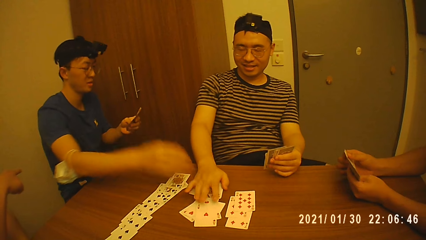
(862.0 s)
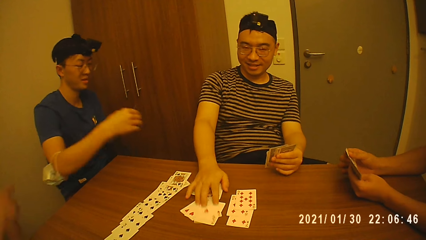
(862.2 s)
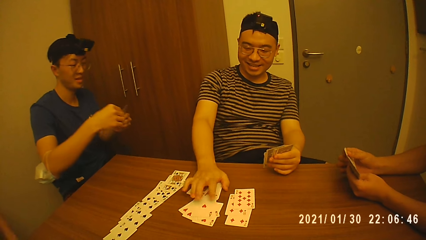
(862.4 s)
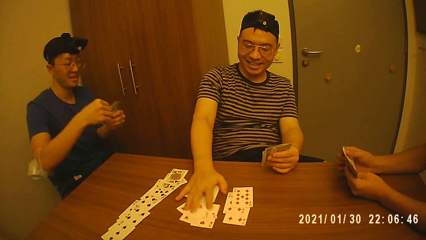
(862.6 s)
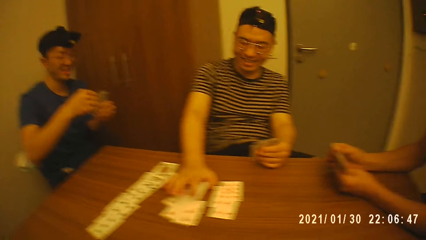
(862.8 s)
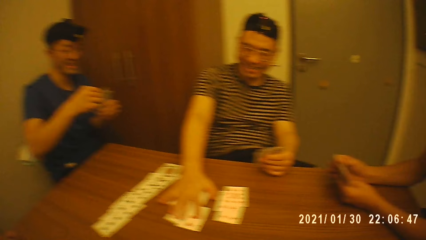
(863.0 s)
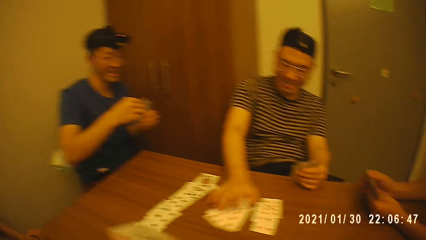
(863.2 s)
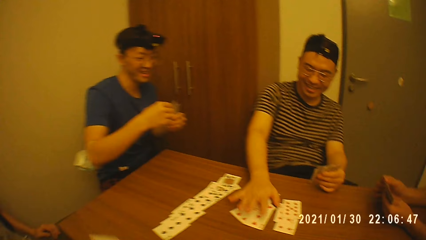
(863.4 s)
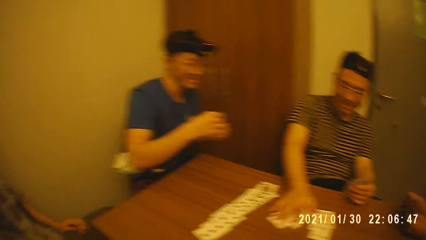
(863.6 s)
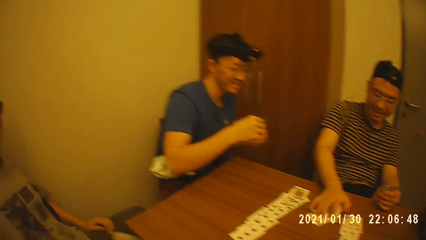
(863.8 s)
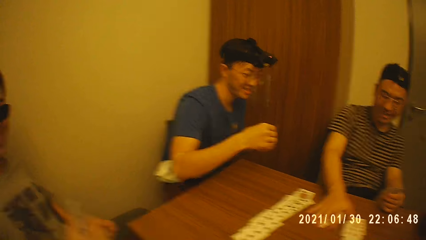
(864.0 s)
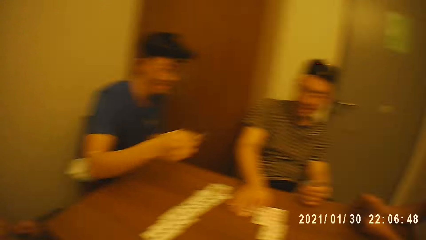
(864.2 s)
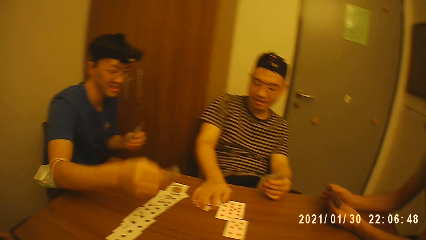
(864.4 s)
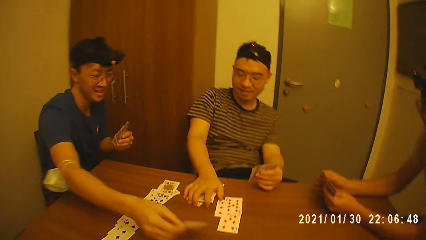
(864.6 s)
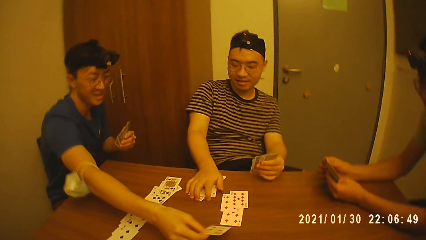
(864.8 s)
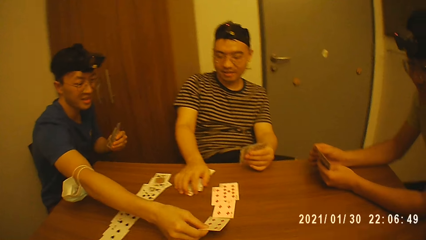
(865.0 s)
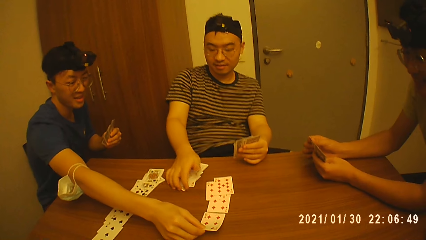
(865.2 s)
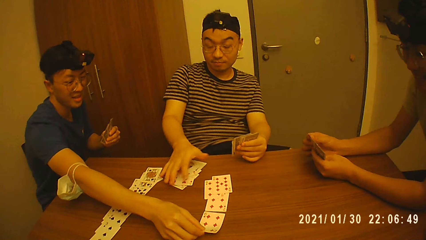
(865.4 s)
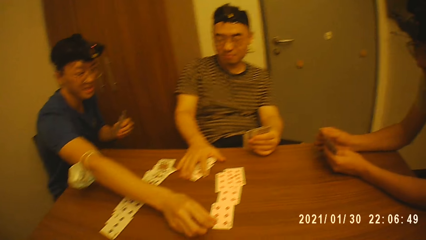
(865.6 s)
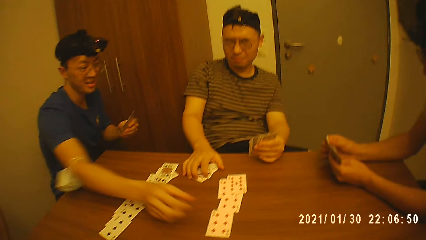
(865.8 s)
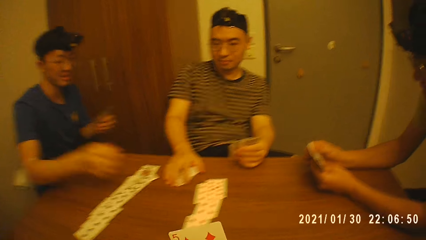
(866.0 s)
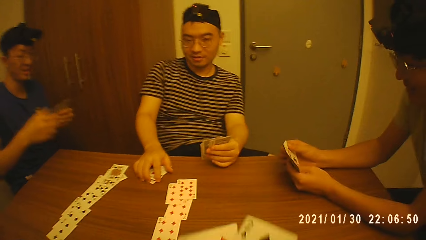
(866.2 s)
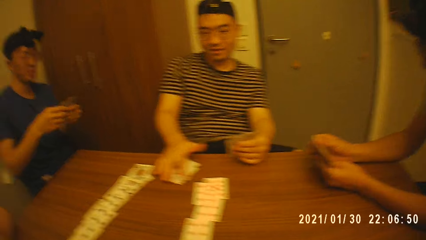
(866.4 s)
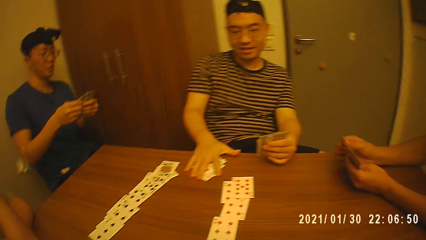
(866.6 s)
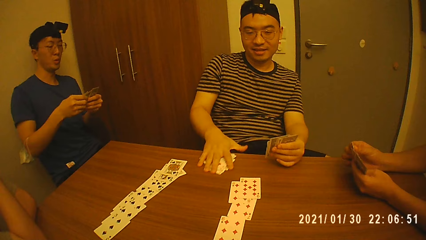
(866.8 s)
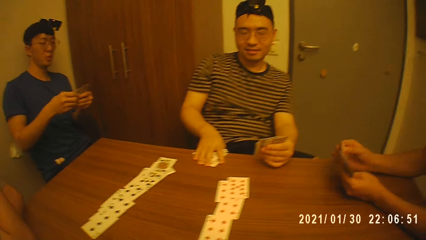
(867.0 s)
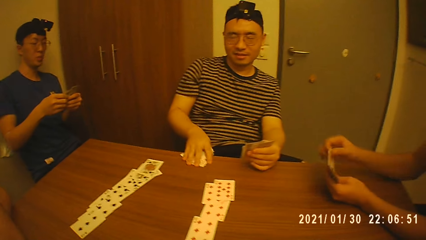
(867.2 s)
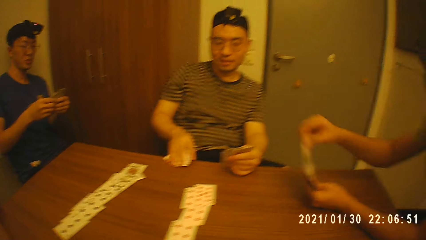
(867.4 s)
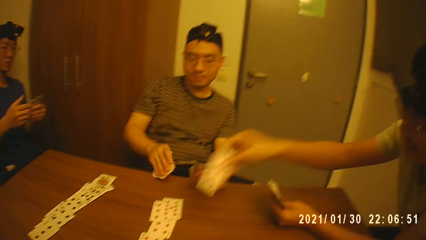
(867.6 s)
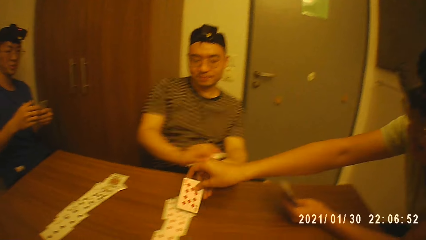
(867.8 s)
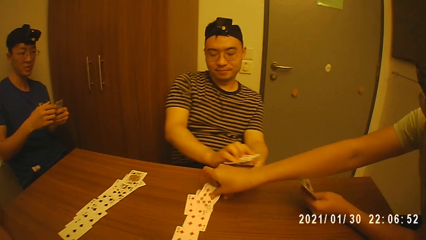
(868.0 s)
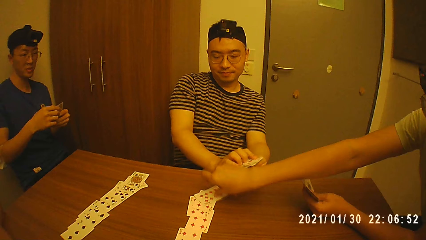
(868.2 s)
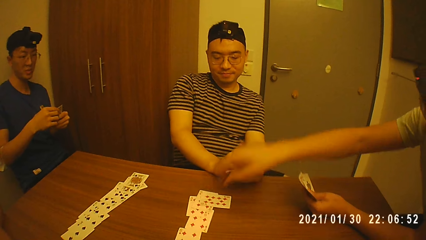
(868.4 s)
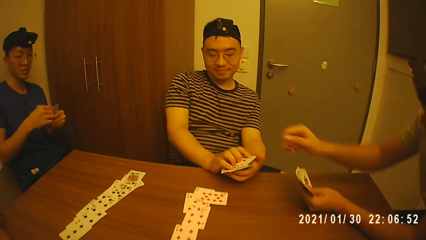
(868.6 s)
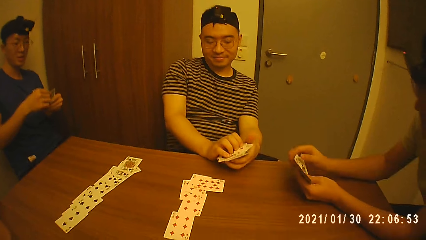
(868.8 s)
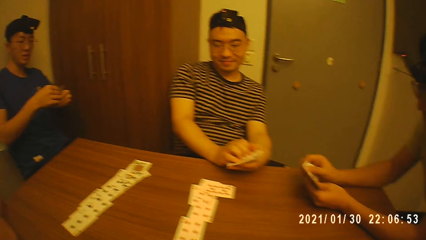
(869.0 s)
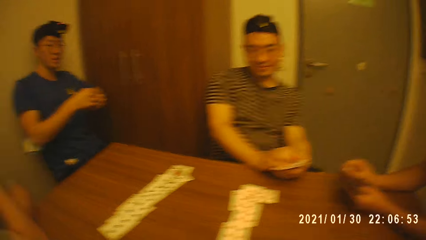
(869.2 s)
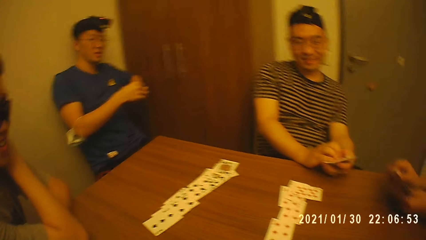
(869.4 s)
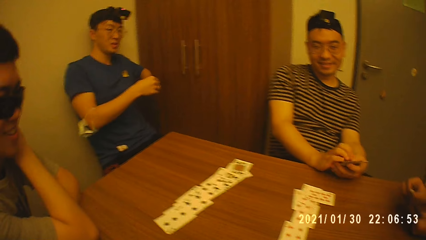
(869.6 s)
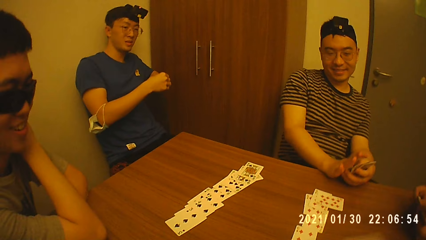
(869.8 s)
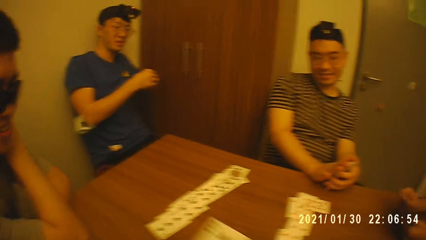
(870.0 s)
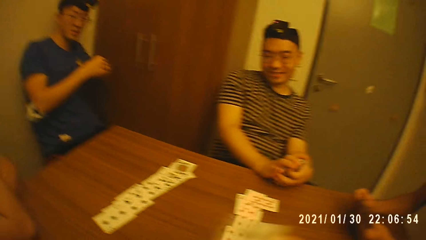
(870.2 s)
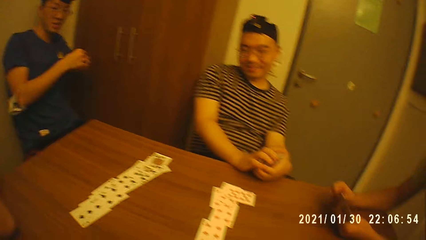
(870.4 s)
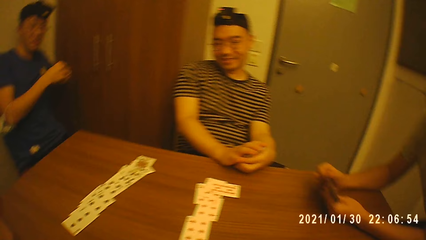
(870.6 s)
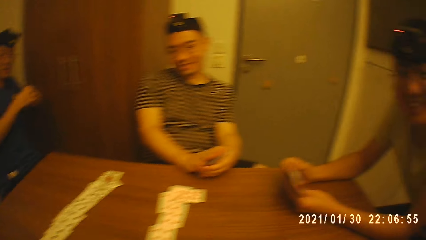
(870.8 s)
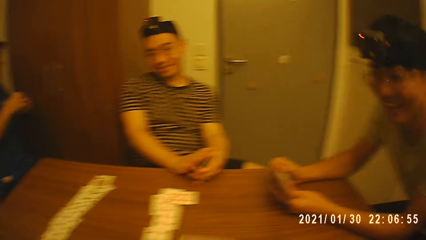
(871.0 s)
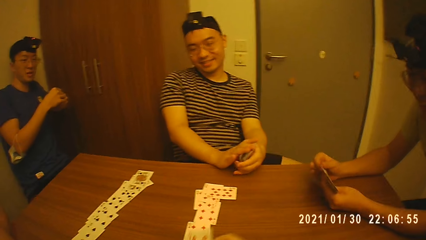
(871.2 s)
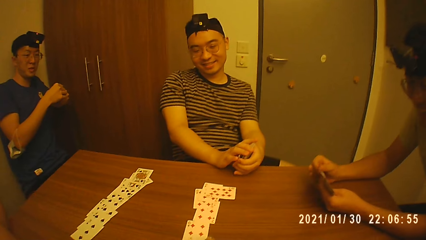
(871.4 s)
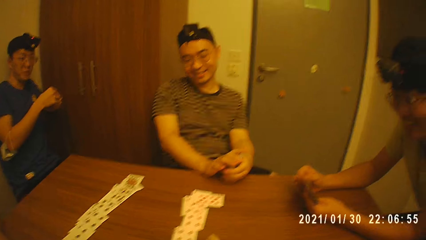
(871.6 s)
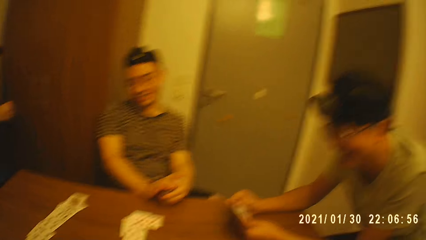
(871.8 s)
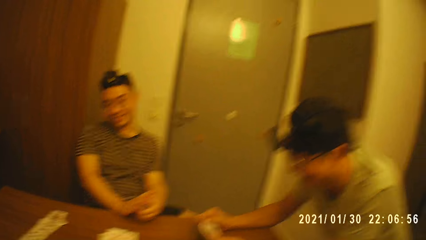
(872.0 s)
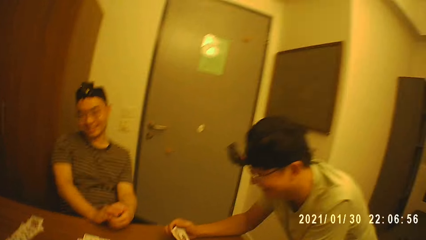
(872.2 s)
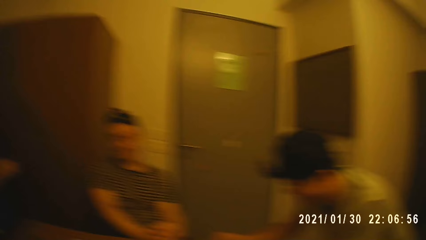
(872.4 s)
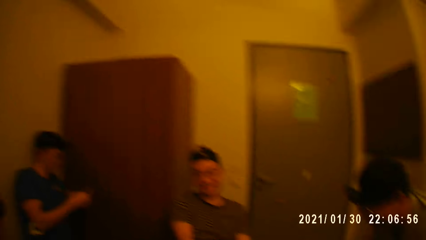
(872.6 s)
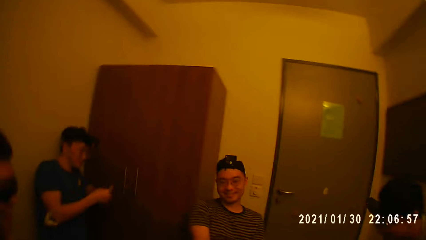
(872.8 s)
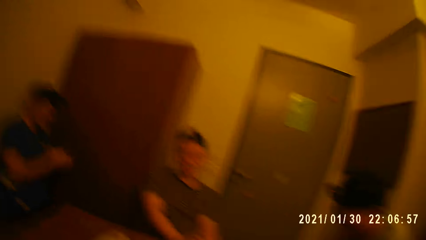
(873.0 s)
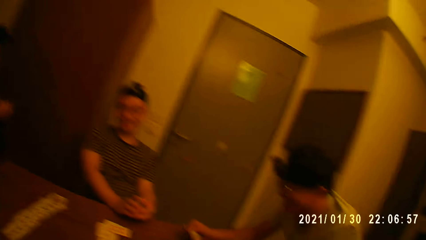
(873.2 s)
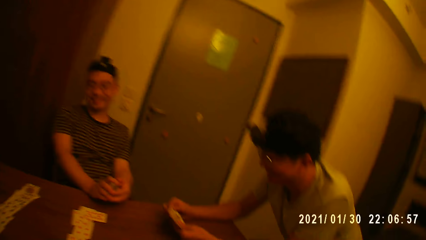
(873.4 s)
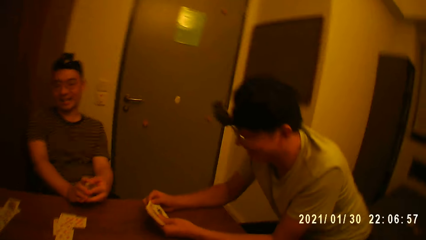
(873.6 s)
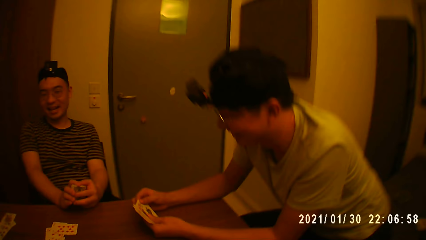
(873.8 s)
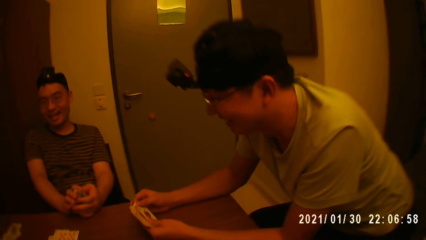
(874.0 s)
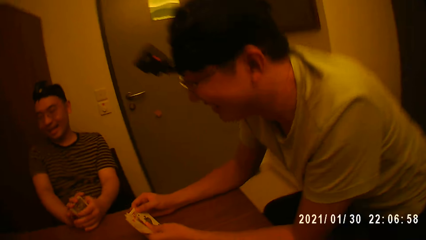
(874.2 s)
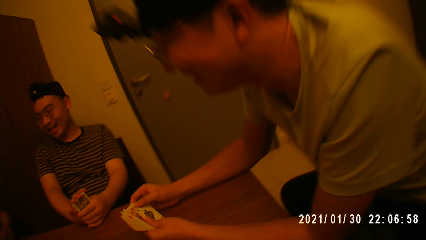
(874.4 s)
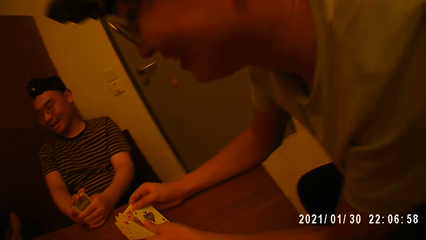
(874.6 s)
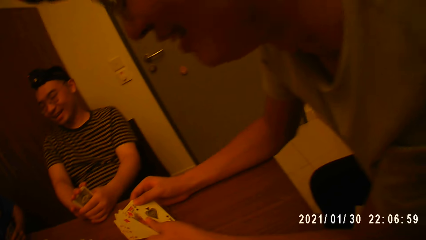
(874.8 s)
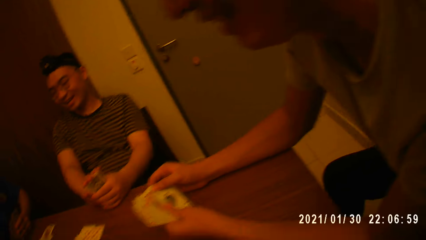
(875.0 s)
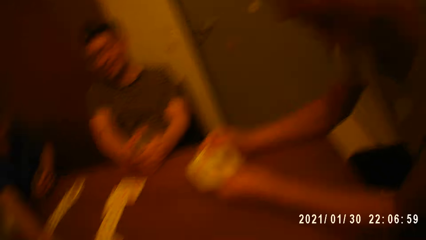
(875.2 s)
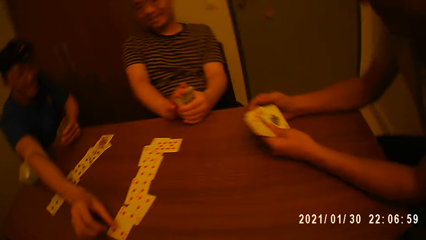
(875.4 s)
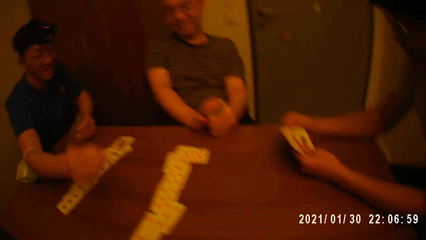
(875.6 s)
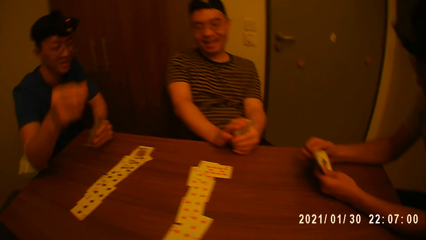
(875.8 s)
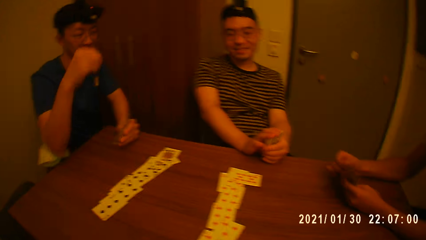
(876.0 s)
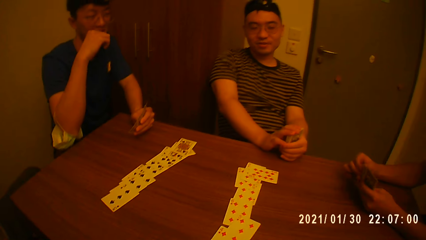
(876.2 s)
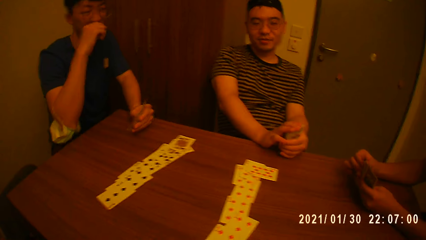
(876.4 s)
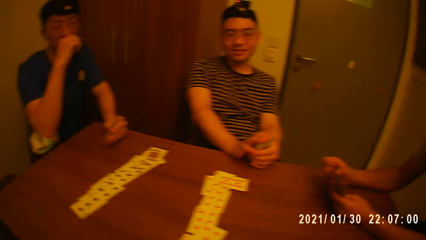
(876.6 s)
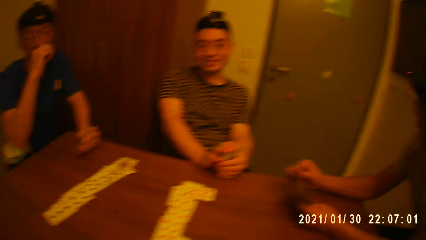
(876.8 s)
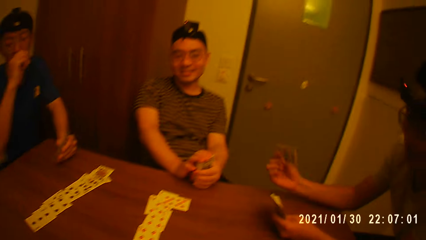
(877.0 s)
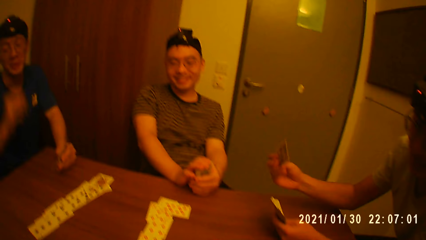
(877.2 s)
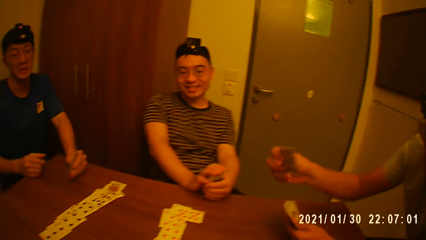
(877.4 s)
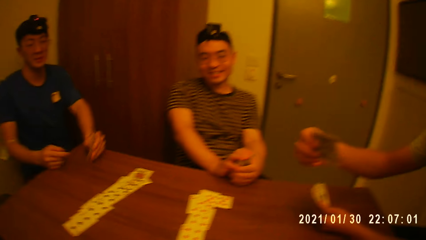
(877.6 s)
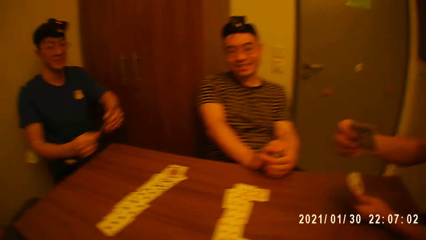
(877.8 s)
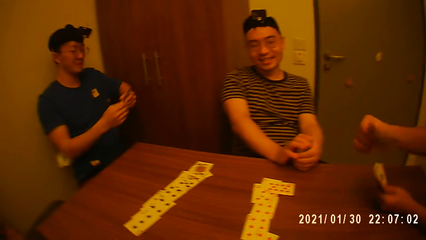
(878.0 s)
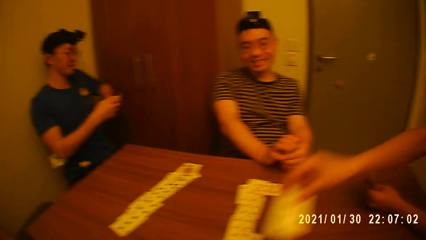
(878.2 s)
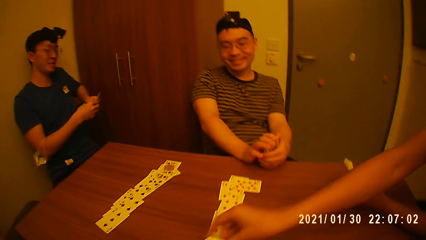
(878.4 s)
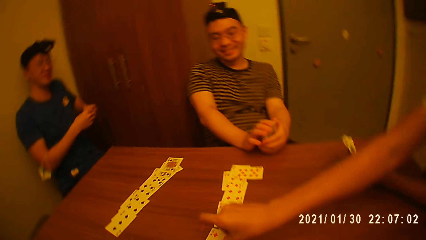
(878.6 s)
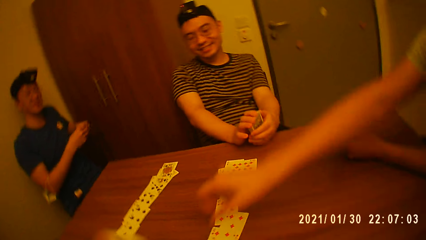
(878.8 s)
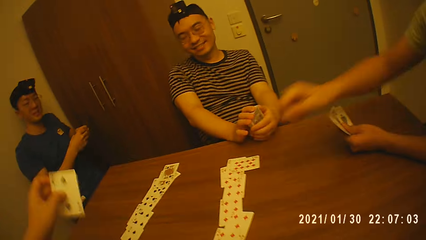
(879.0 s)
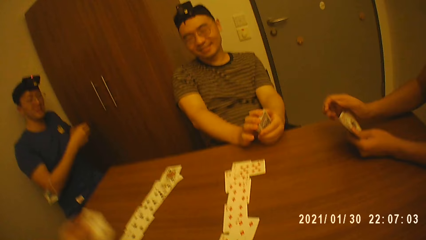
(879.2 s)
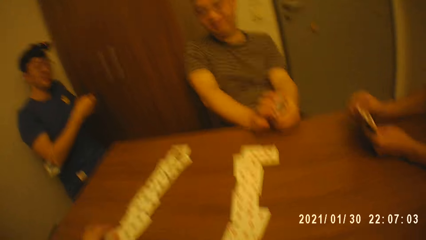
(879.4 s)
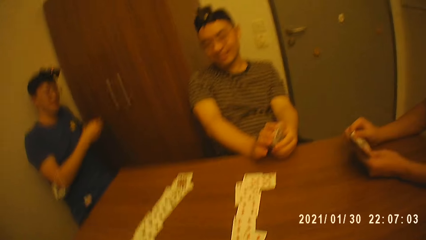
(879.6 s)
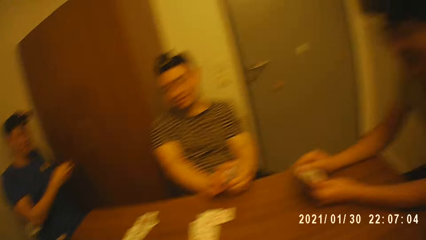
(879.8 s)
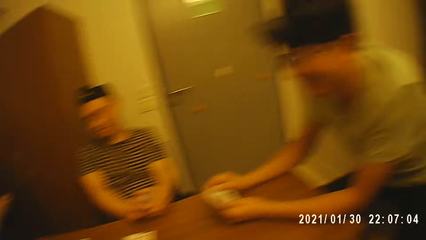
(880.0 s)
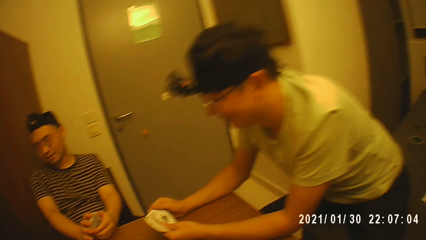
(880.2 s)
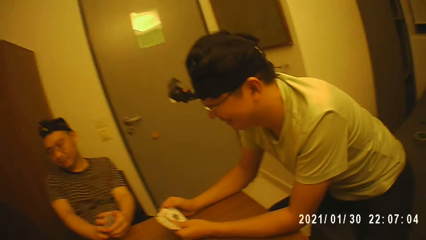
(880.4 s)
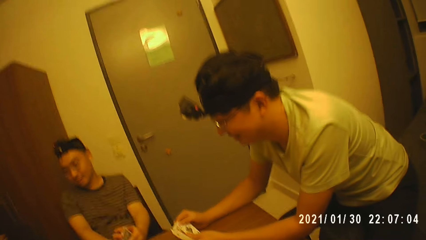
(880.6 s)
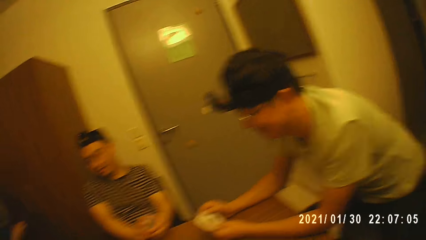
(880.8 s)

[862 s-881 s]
A man picks poker cards from the table. A second man places another poker card on the table with his right hand. A third man places another poker card on the table with his right hand. The camera wearer places another card on the table with his right hand. He stares around in the room. The second man withdraws his right hand from the table. The third man places another poker card on the table with his right hand. A fourth man places a poker card on the table with his right hand.
